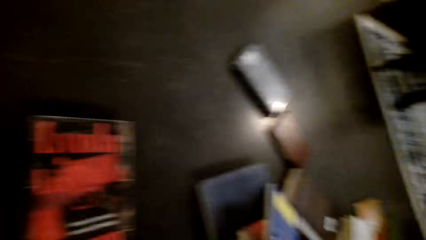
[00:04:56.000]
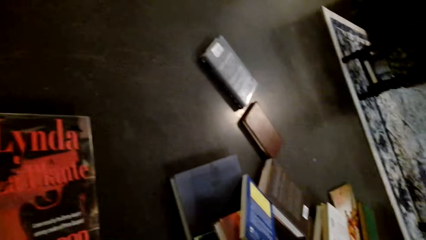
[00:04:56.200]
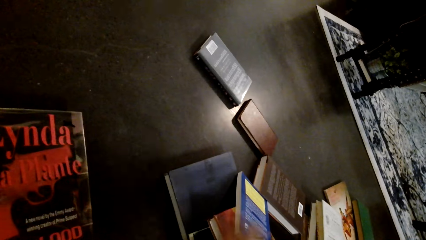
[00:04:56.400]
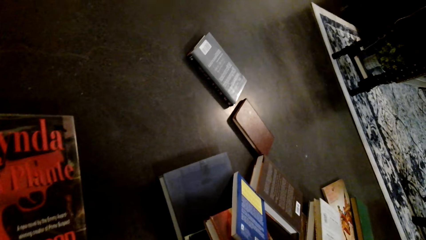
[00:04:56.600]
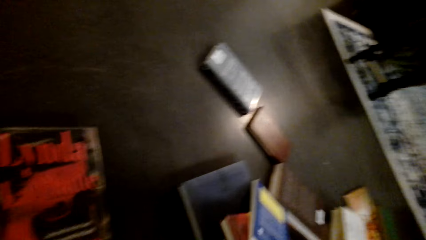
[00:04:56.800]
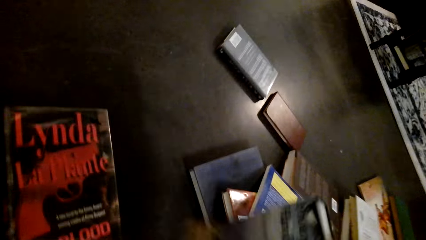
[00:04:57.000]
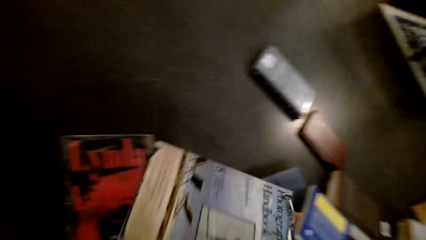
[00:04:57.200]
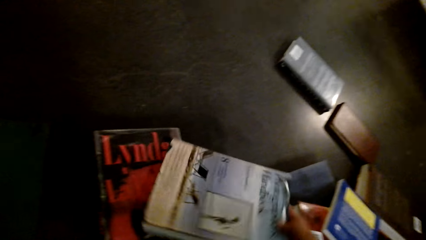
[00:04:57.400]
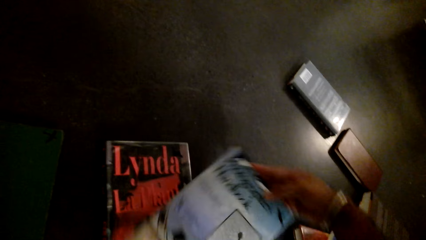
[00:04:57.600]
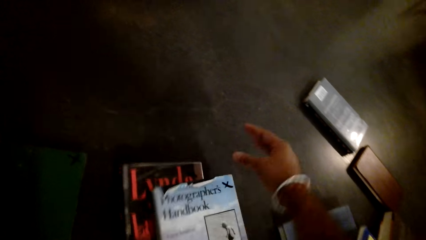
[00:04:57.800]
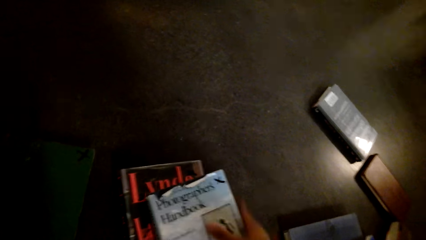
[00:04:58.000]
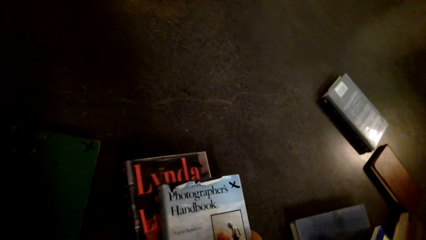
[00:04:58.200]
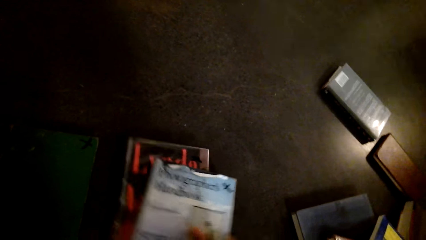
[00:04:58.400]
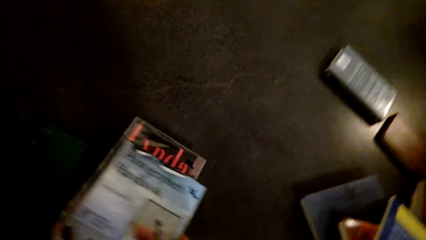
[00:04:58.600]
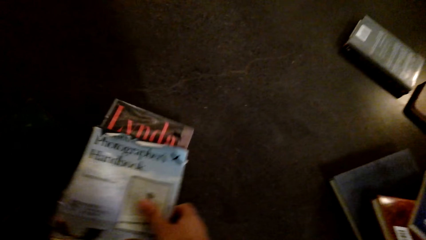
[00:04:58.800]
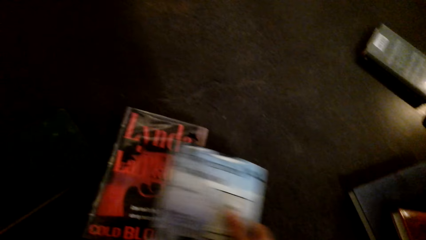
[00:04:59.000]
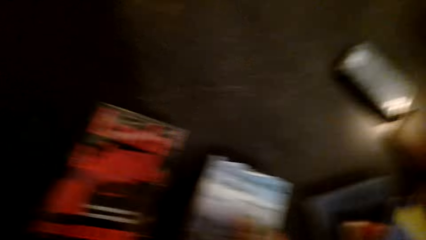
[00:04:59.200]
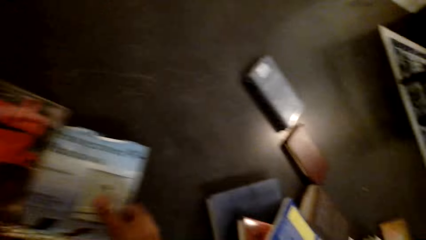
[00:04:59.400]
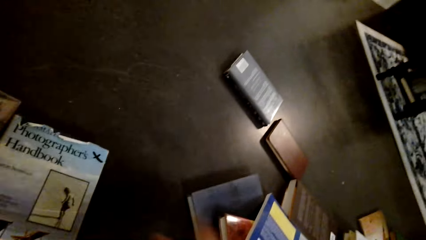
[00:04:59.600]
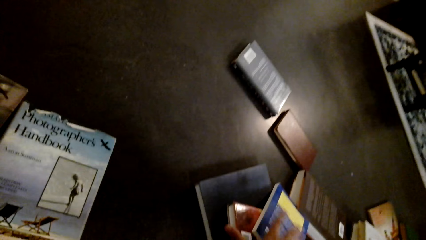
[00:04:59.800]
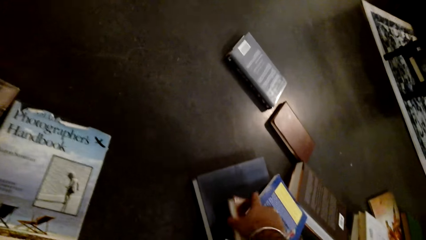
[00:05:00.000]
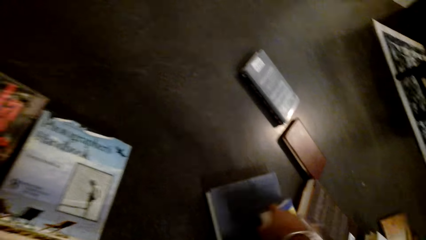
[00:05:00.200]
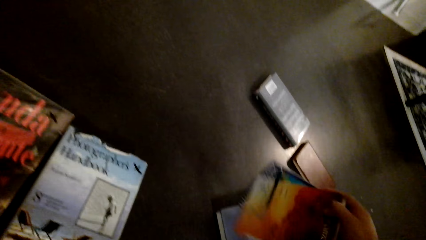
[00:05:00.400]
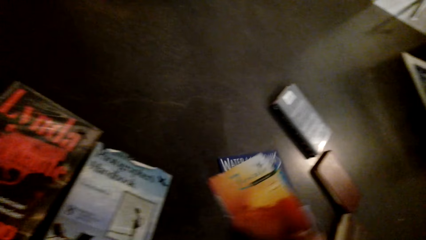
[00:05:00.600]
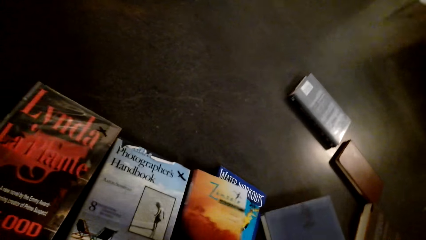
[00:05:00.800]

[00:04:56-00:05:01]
The camera wearer closes the book. They hold the book. They arrange the books on the table or floor.

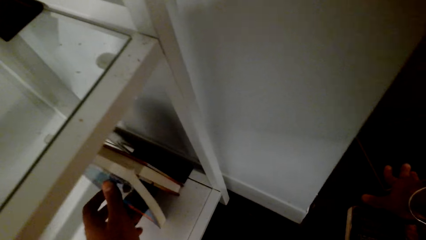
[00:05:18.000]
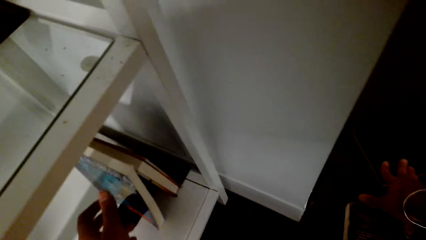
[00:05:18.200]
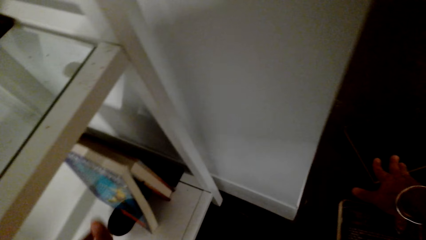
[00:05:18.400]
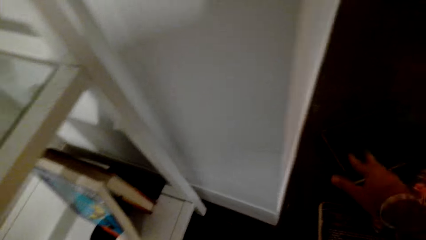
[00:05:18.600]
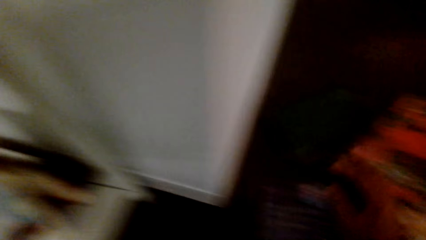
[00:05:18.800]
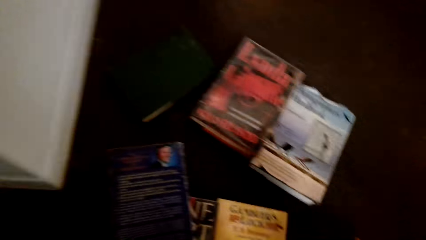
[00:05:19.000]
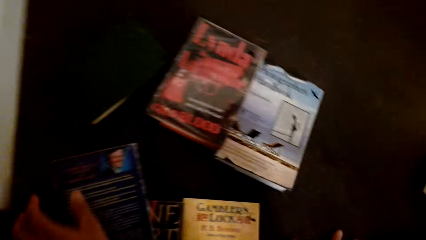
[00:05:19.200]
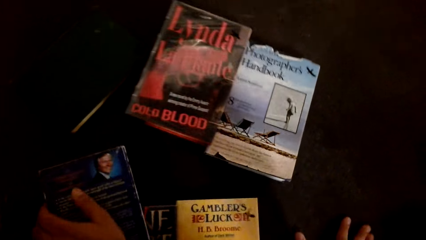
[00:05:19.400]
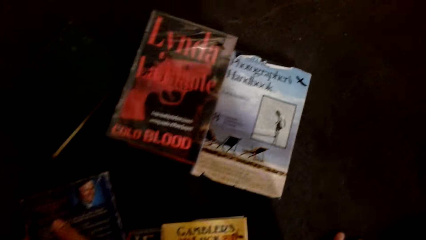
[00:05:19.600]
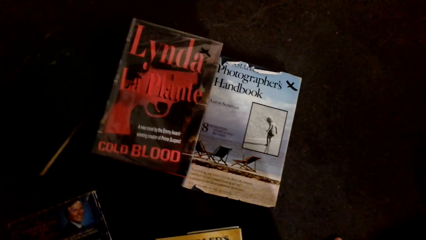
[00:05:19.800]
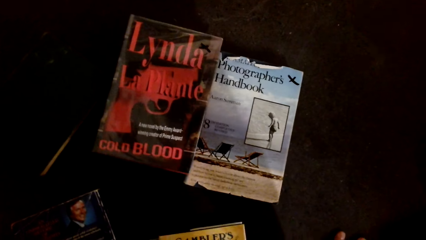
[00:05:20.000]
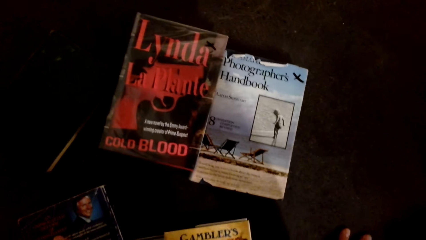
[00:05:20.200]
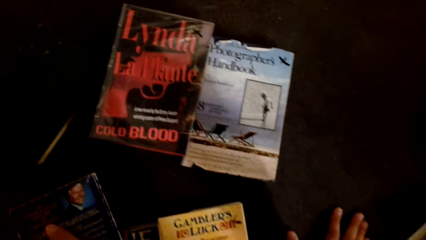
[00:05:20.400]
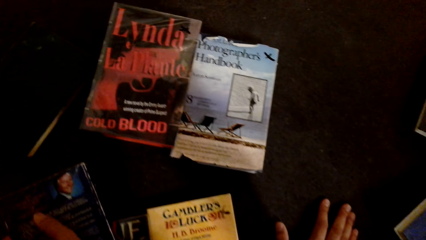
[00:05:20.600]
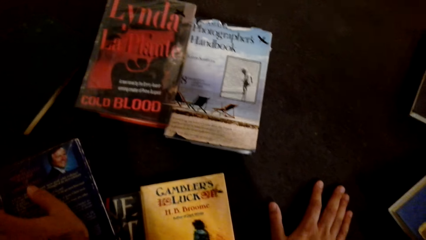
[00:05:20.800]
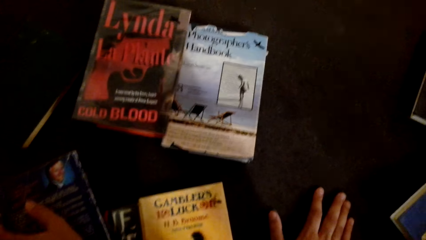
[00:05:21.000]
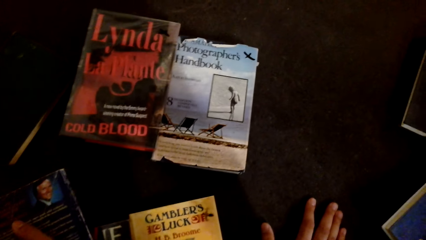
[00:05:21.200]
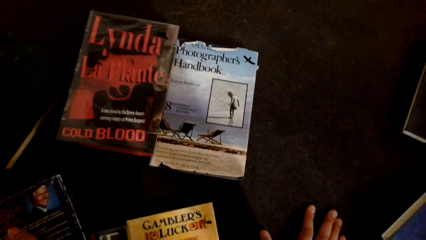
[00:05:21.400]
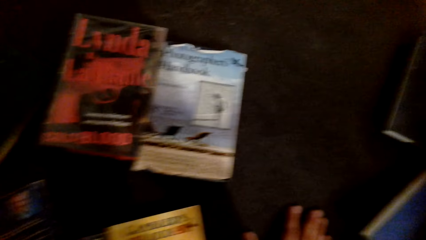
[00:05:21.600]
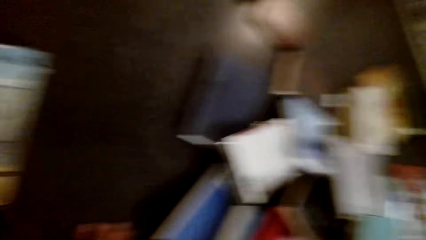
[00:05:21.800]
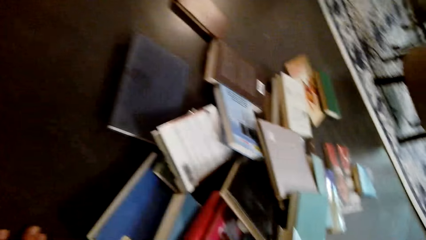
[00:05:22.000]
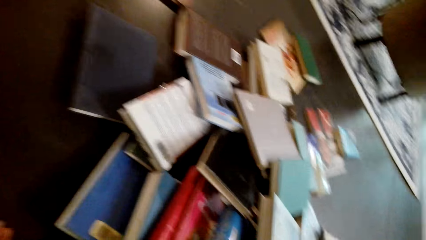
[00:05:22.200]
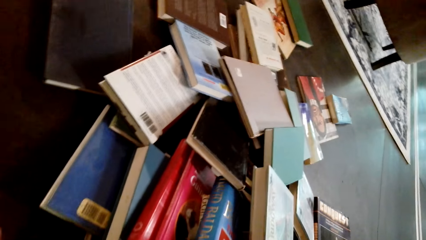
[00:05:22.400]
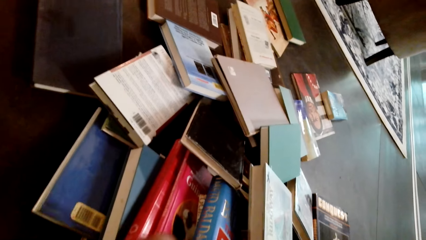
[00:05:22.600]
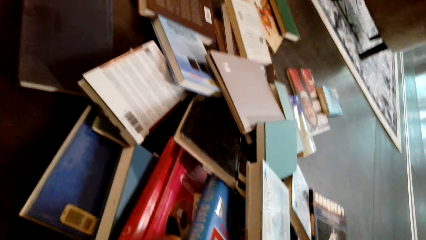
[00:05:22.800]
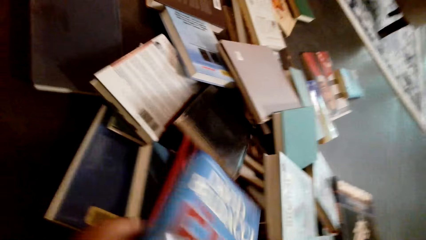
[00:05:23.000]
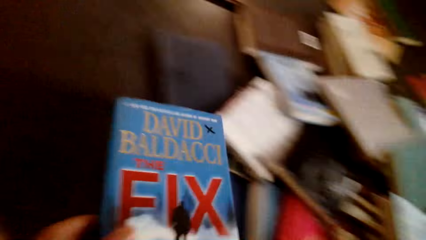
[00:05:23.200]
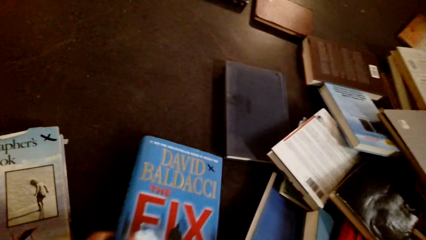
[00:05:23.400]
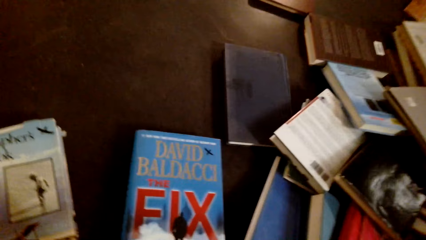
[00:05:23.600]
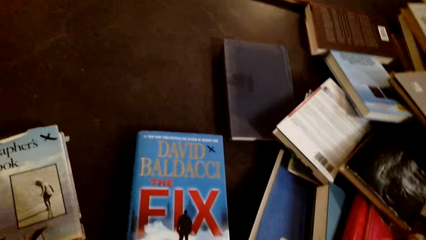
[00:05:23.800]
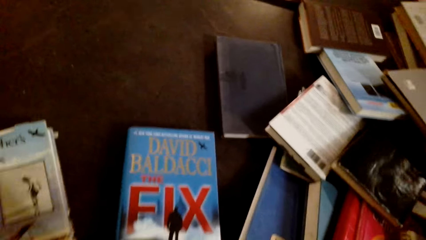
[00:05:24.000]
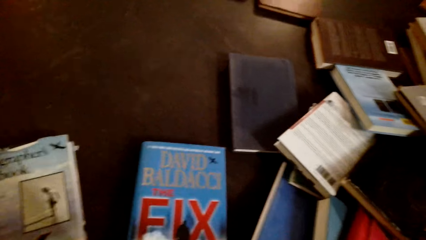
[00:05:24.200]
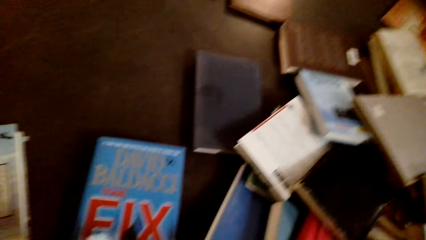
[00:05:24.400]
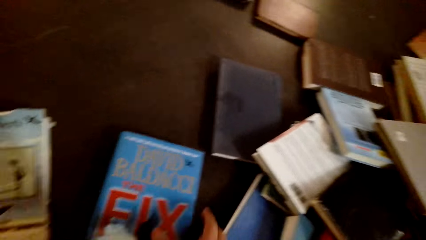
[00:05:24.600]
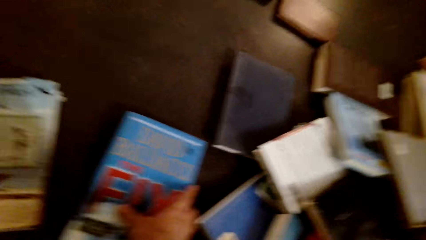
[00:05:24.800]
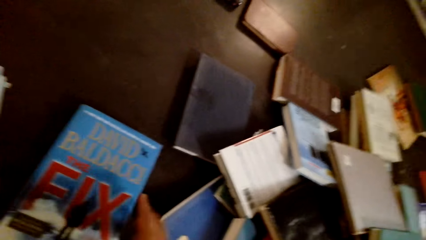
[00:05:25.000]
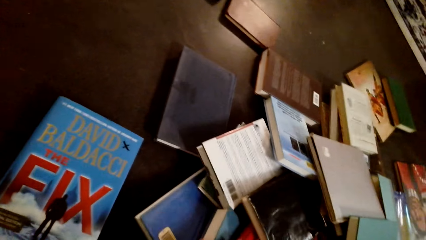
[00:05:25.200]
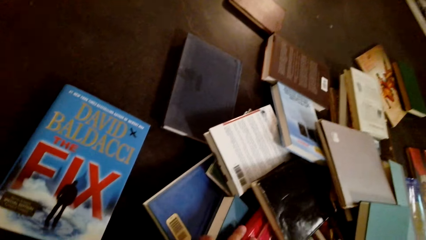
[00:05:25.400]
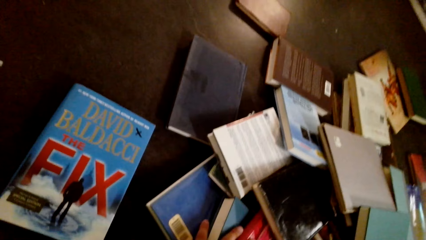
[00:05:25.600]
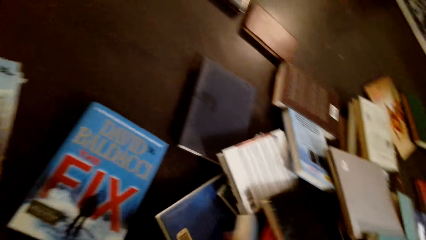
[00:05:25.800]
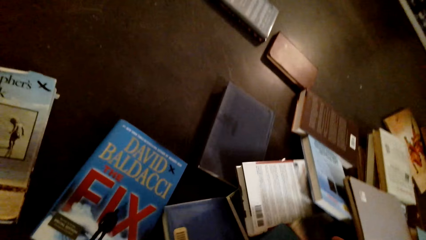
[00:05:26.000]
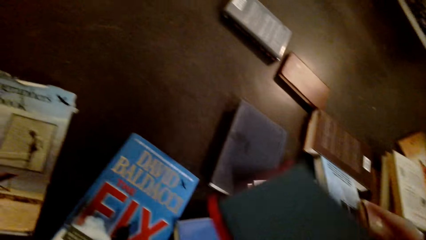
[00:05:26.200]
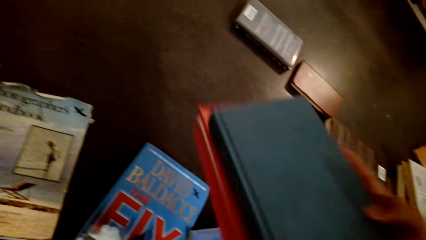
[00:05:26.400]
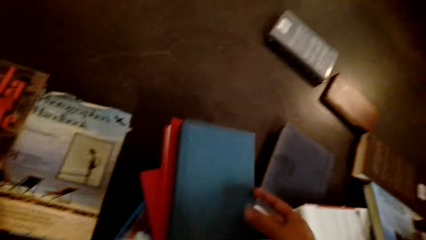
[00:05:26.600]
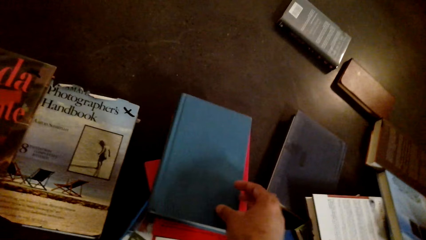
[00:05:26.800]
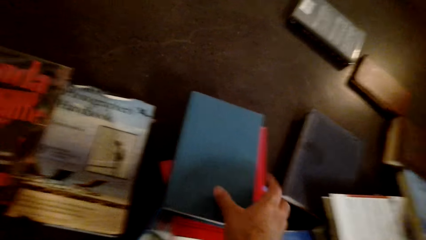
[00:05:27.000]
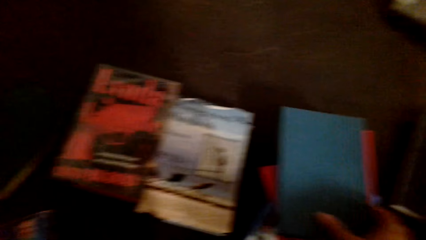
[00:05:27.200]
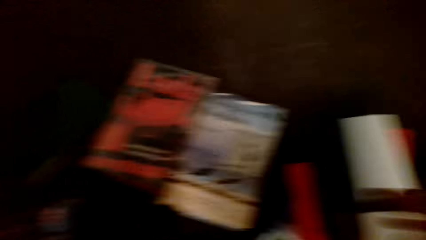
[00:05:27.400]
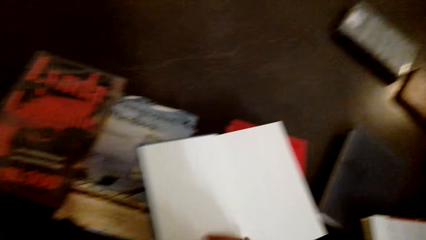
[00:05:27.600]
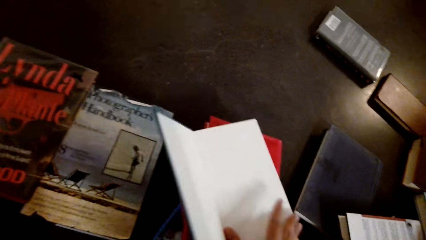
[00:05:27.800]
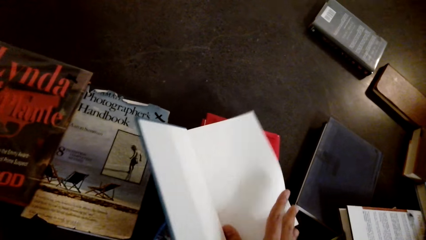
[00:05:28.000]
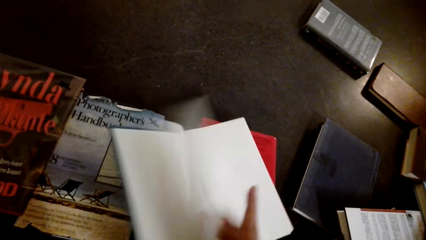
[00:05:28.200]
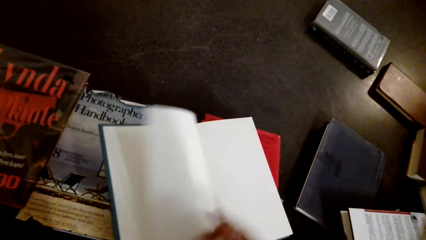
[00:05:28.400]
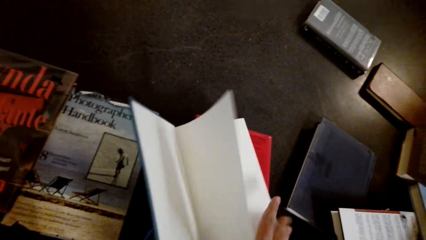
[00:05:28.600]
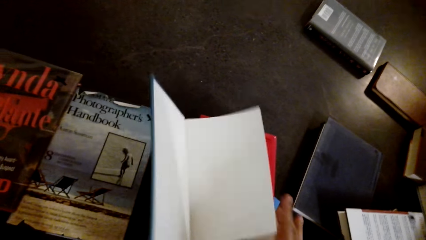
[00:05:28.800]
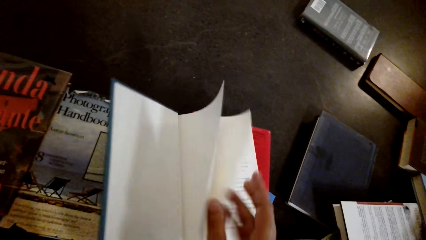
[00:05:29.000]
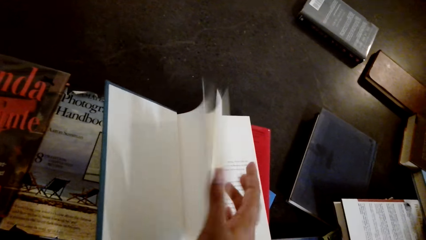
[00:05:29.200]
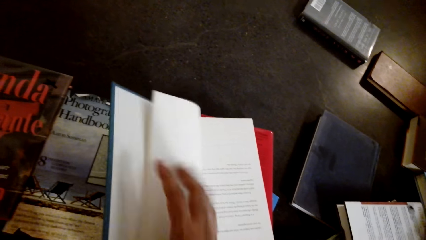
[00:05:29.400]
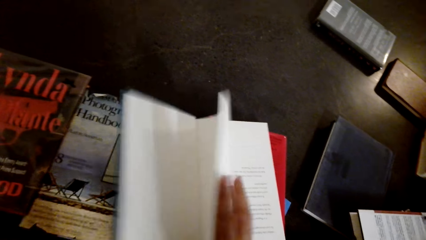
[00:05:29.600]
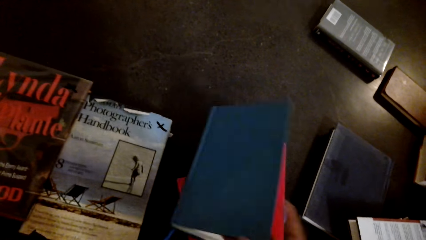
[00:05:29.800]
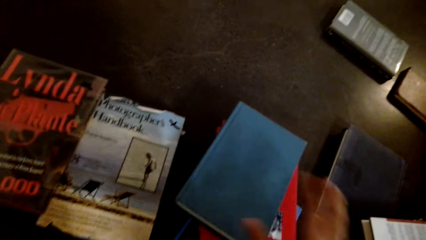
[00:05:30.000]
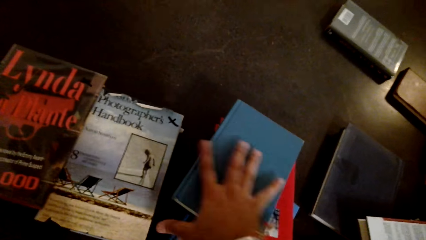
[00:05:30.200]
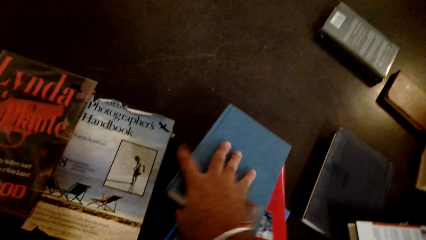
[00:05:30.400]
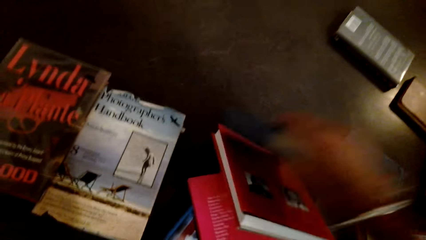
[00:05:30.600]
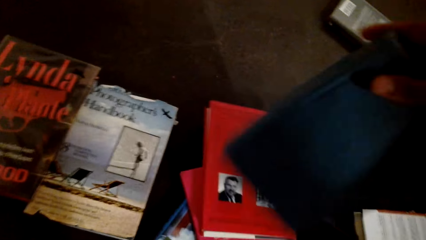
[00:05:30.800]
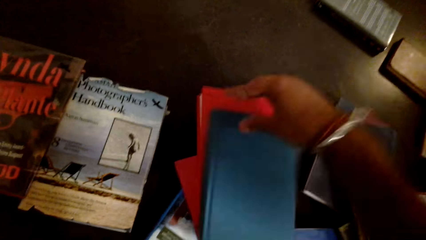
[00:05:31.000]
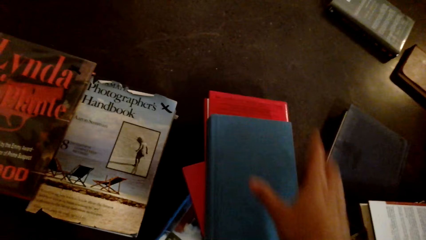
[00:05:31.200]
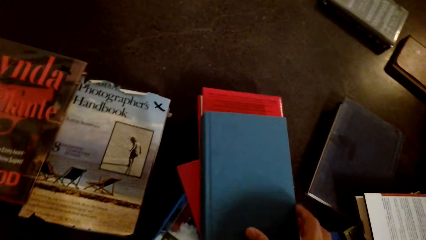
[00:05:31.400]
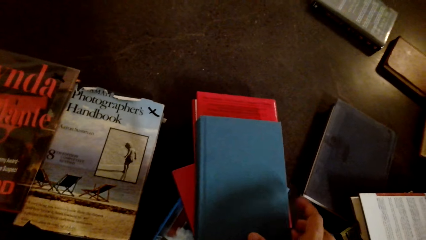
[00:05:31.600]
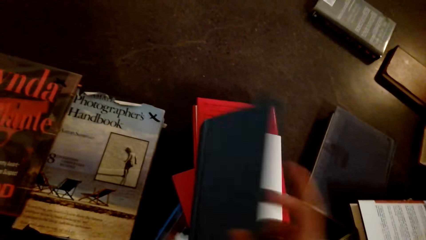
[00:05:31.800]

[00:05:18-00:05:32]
The camera wearer arranges books on the shelf. They pick books from the floor. They arrange the books on the table. They arrange the books on the floor. They open the book. They open the other page of the book. They close the book.
